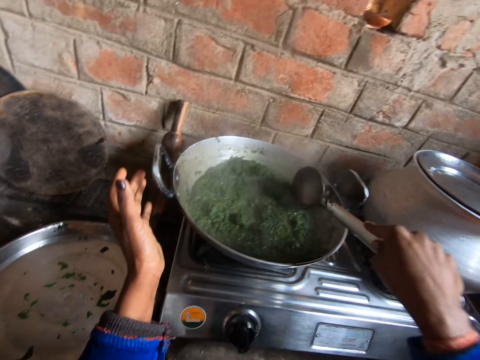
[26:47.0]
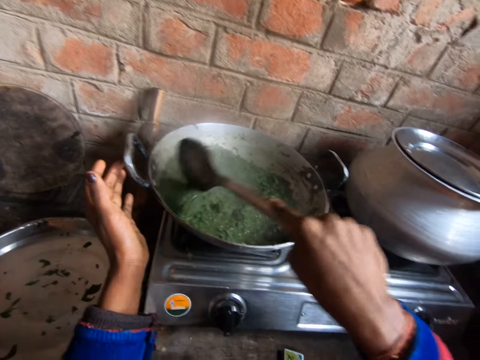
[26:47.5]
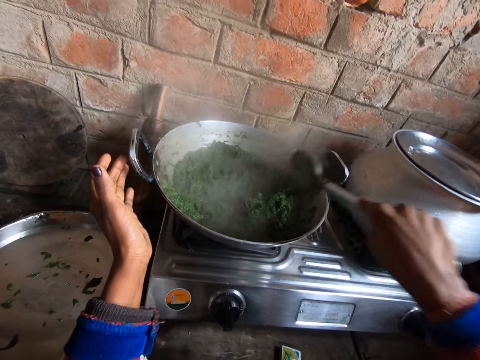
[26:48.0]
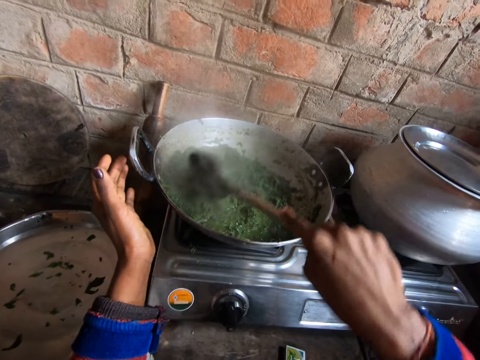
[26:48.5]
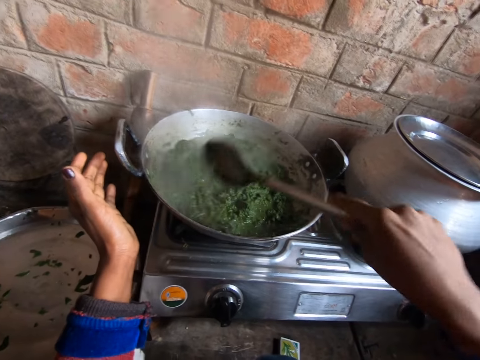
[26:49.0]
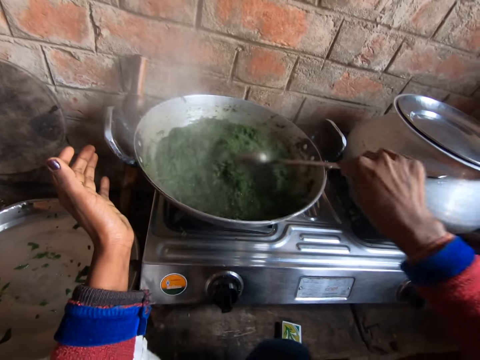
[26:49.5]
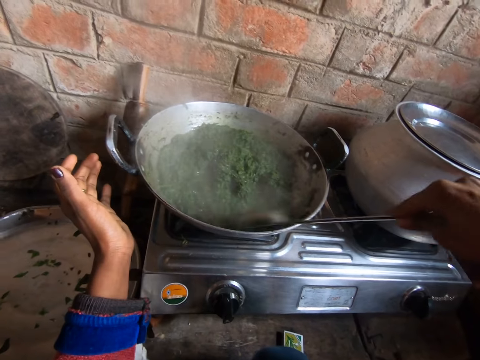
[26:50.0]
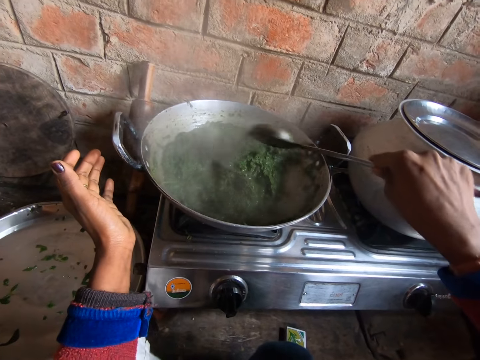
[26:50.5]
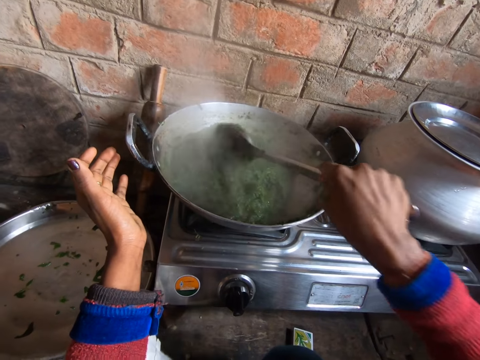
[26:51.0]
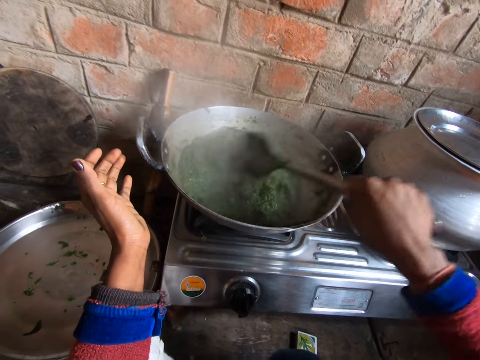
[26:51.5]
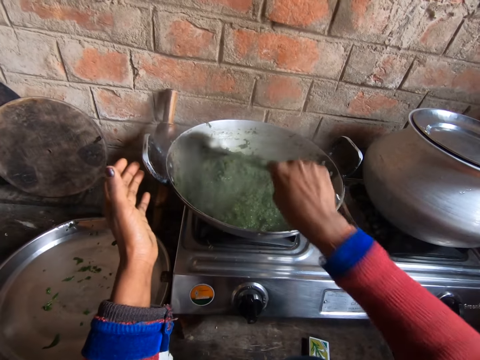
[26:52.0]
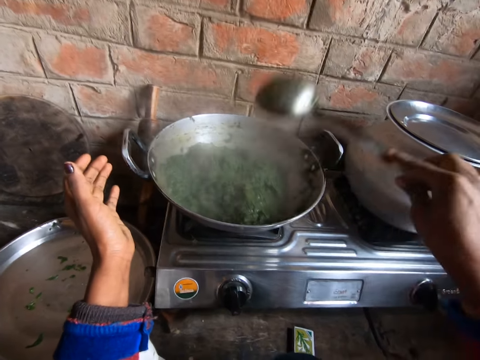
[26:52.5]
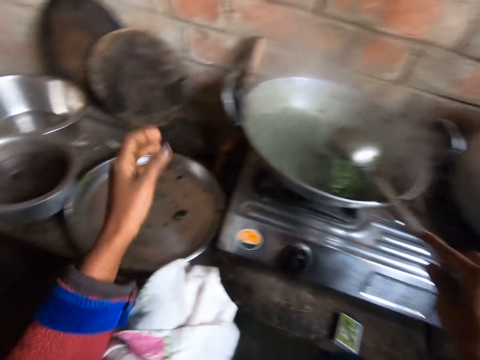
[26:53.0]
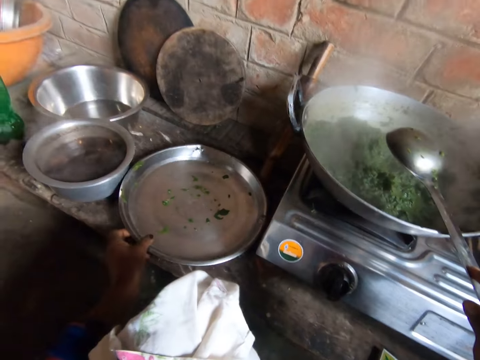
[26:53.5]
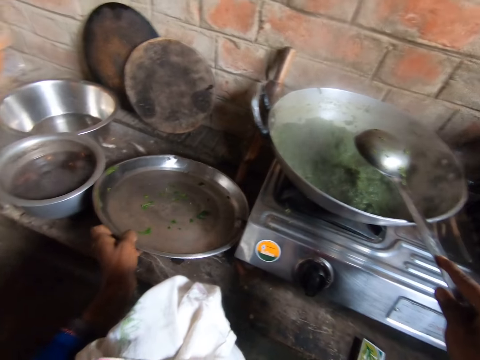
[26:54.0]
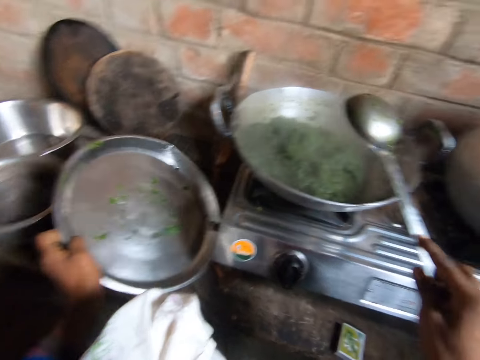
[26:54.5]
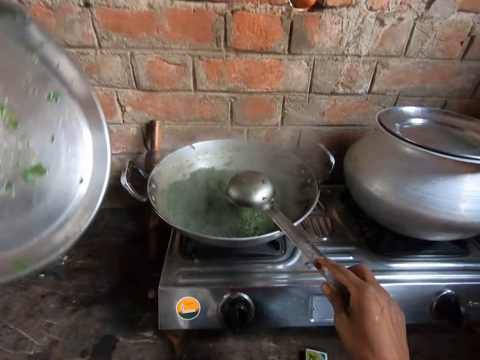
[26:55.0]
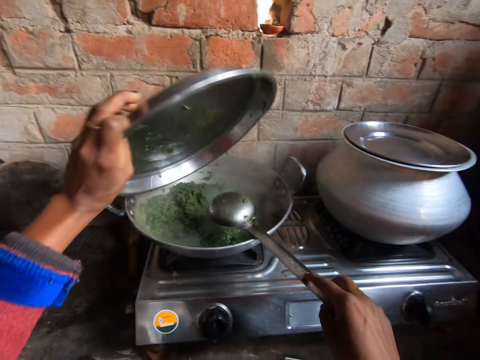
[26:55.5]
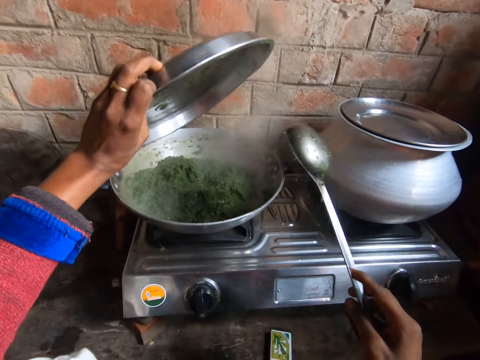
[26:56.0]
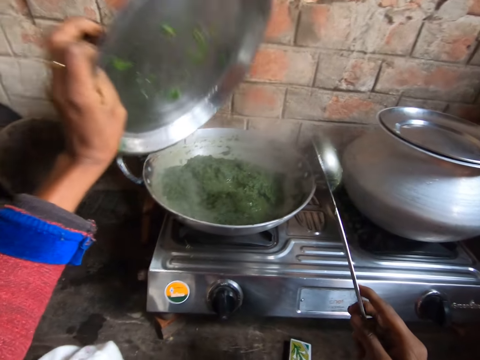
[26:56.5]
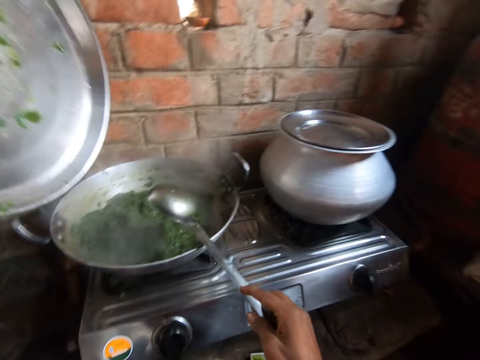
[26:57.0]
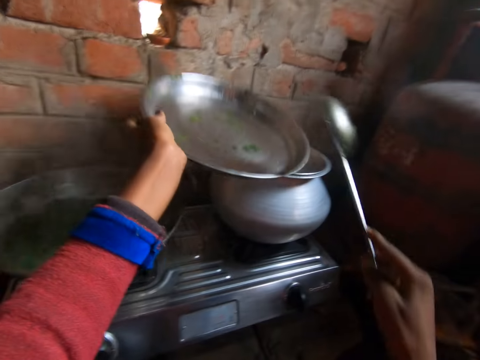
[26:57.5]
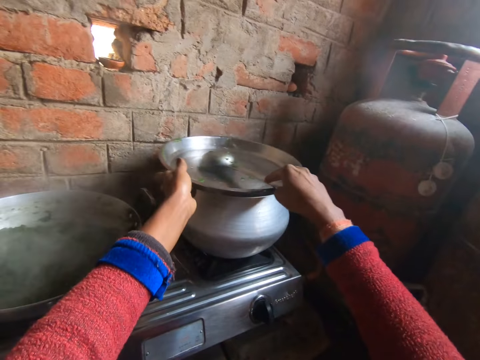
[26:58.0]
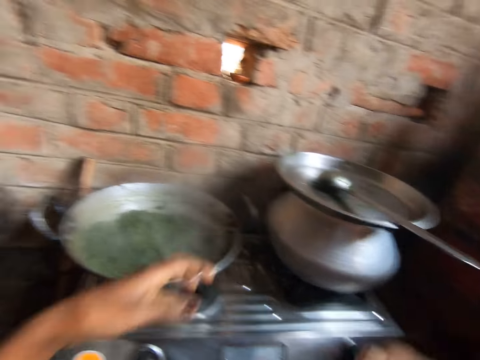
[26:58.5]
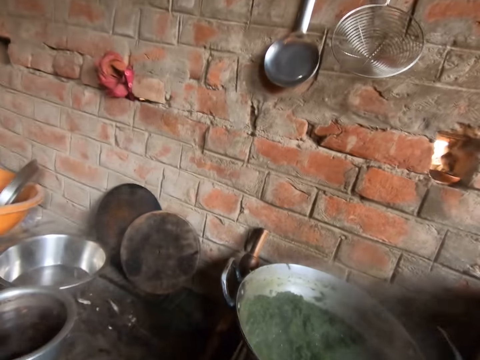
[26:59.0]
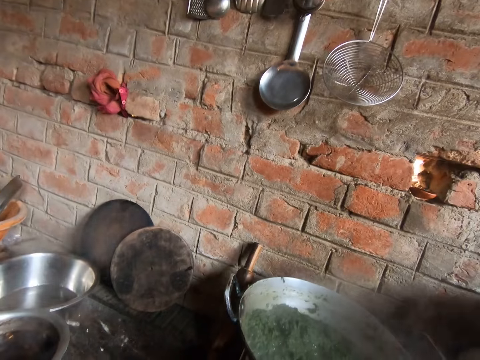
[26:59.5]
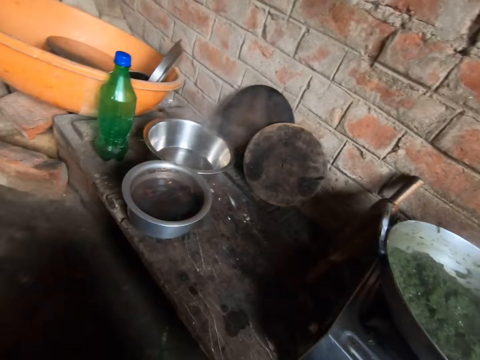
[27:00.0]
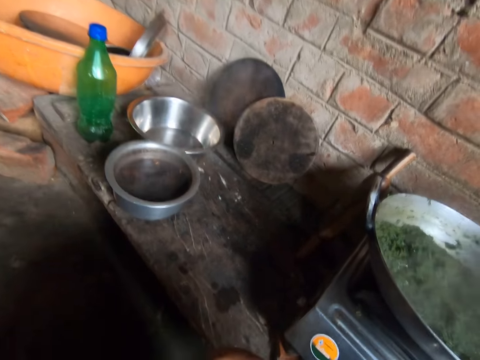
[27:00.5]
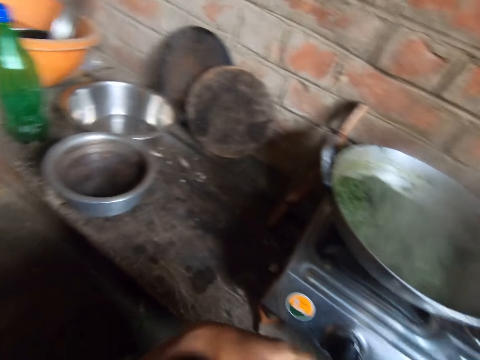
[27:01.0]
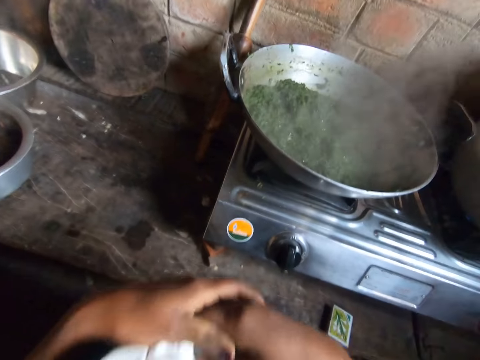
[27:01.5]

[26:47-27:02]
The camera wearer picks up the stainless tray from the bench beside the gas burner with the left hand. They drop the stainless tray on the pot of rice with the left hand. They drop the cooking spoon on the stainless tray with the right hand. They turn around the room.

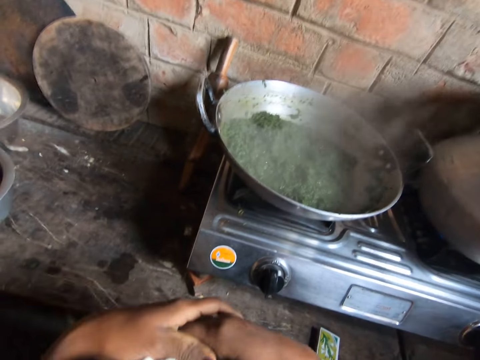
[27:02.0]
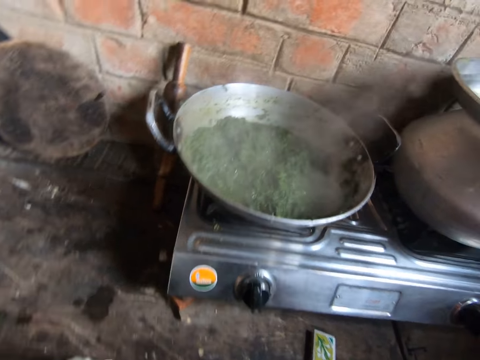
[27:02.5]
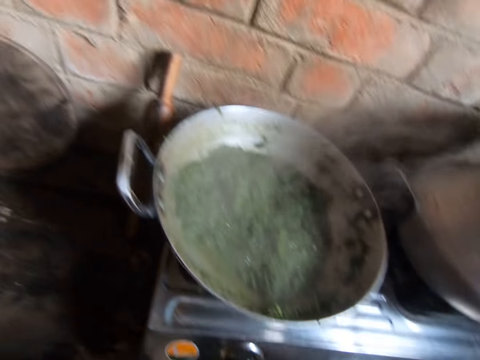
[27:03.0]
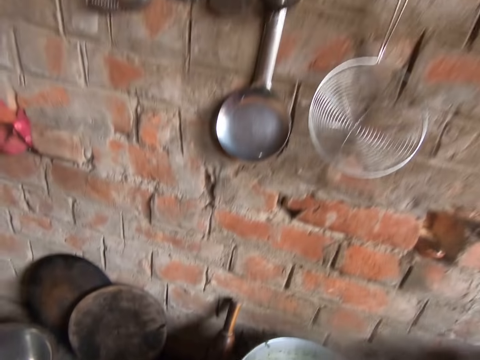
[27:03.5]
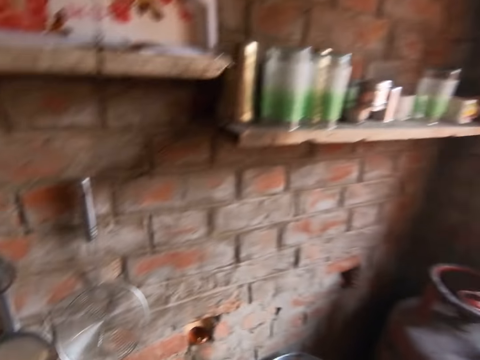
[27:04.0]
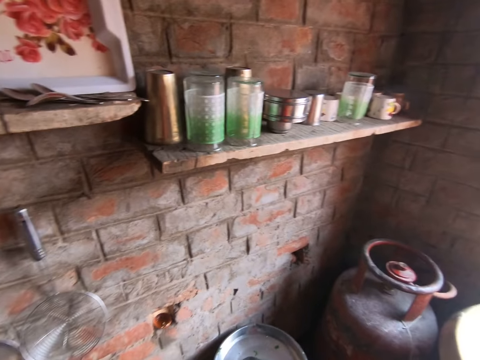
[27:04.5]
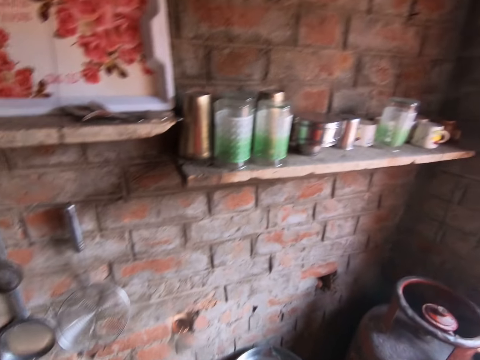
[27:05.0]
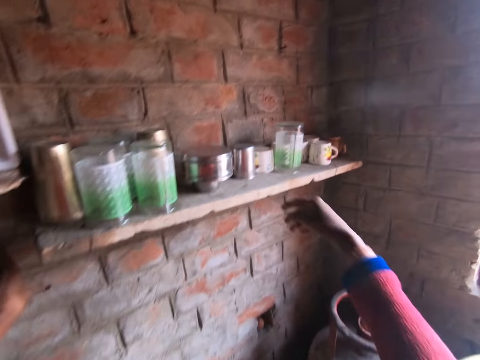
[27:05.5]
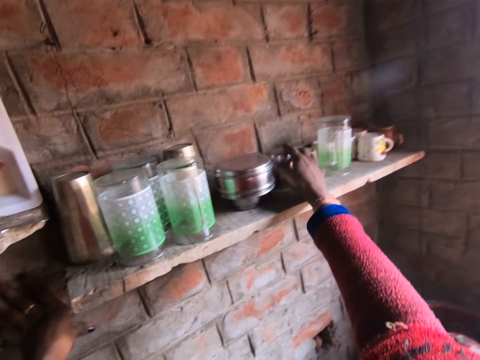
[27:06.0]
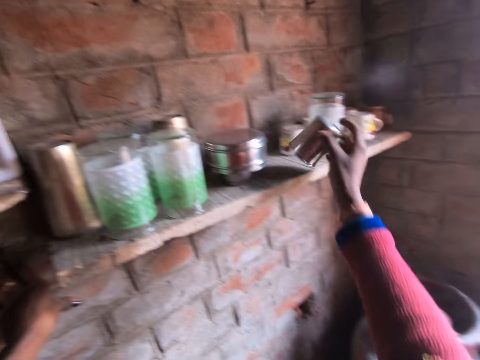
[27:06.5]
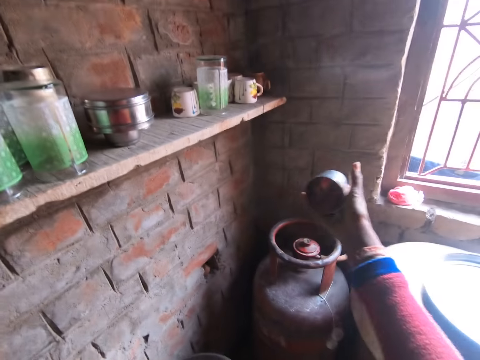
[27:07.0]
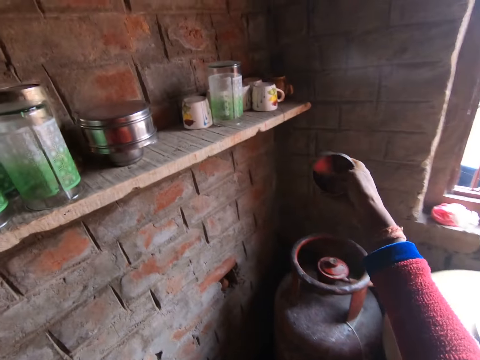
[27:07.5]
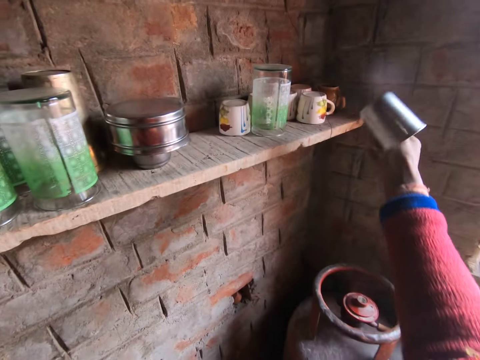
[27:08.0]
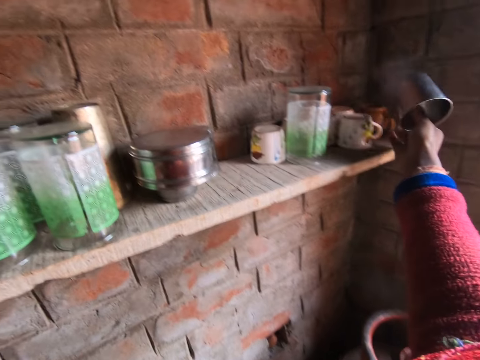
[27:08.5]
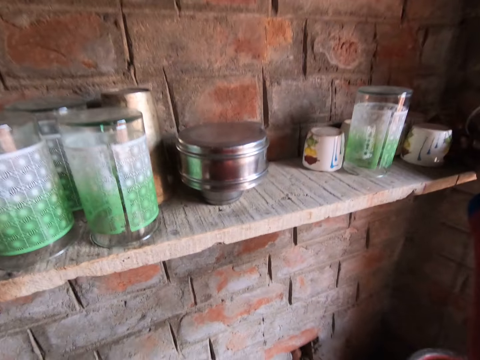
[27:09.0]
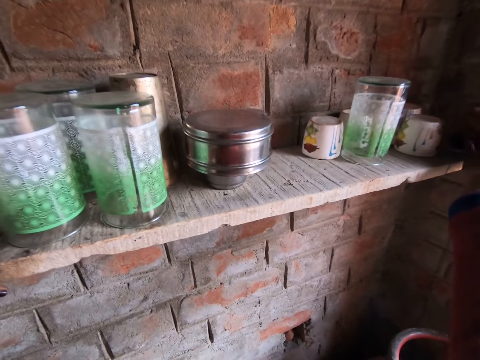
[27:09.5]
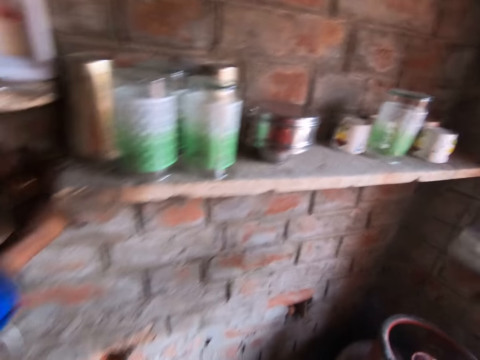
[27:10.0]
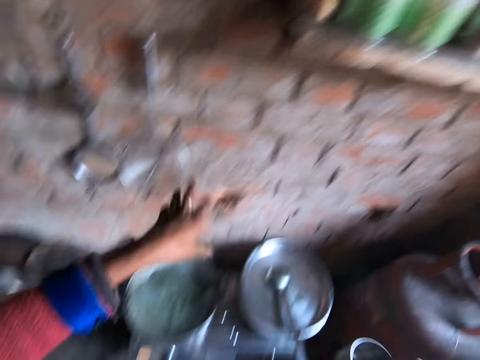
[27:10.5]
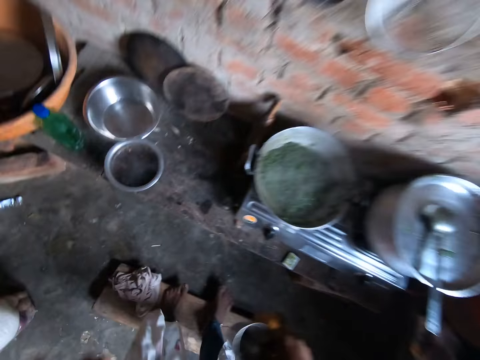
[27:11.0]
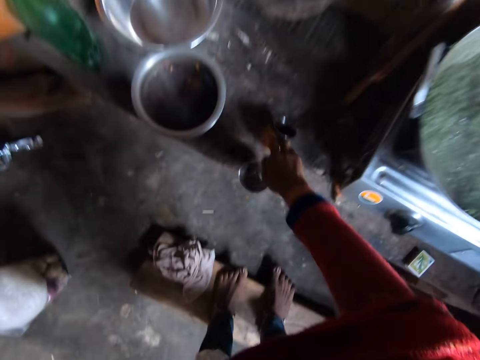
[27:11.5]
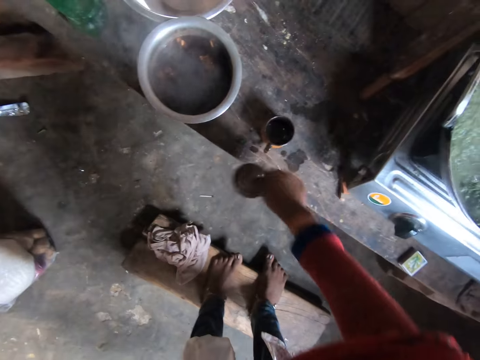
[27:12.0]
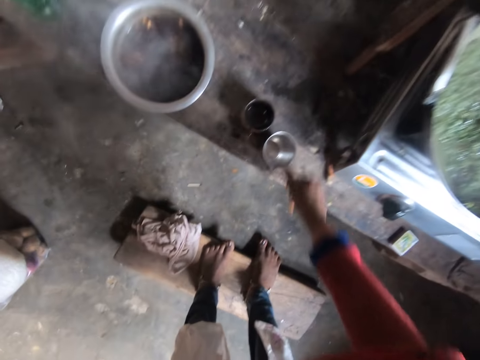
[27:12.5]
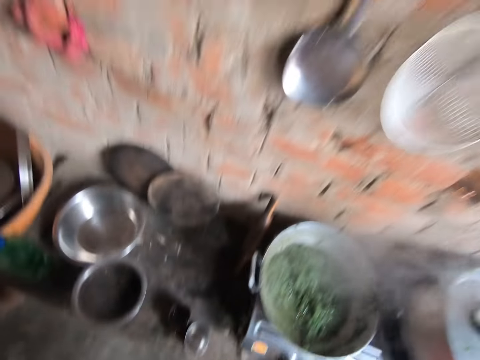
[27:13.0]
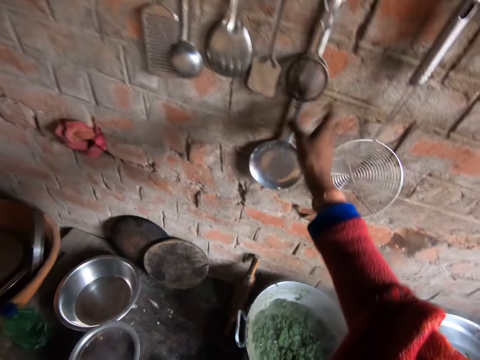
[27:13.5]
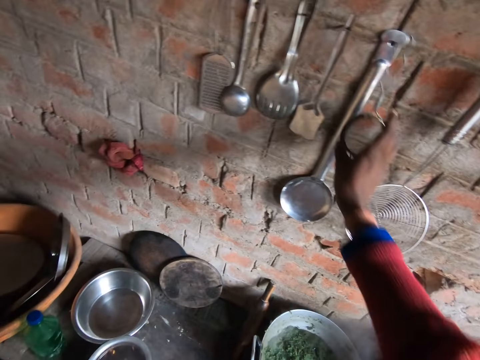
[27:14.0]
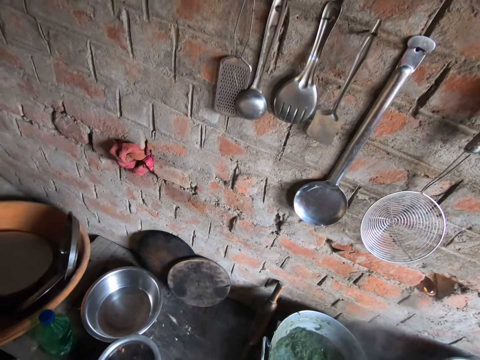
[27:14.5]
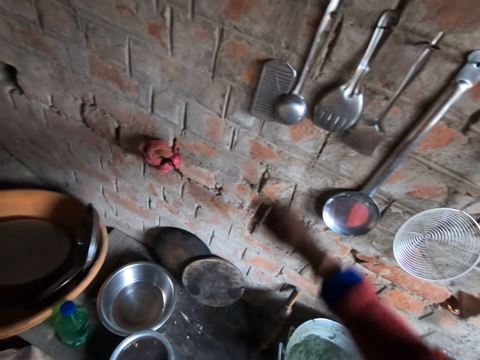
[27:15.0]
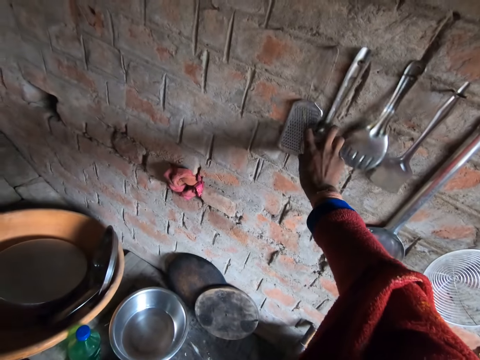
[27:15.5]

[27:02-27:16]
The camera wearer stands up. They pick up a stainless cup from the wall counter by the window with the right hand. They pick up the stainless cup from the wall counter by the window with the right hand again. They walk around the room. They drop the brown mug on the bench beside the gas burner with the right hand. They drop the stainless cup on the bench beside the gas burner with the right hand. They take a big spoon-like sieve from a nail on the wall with the right hand. They pass the spoon-like sieve to the left hand.
